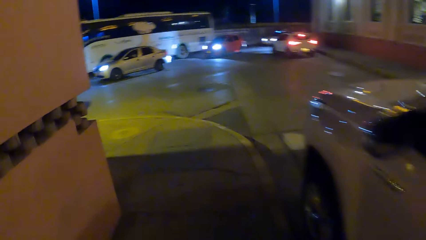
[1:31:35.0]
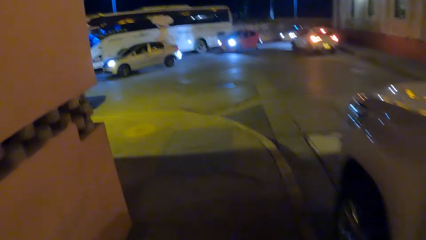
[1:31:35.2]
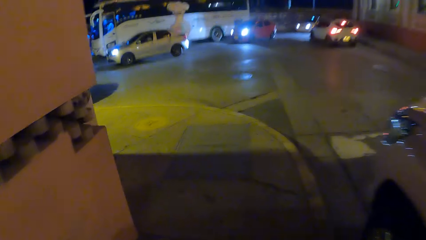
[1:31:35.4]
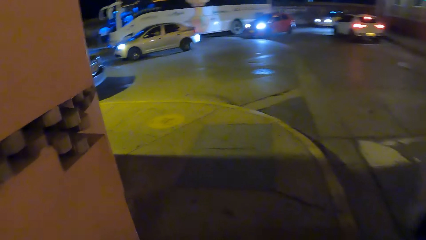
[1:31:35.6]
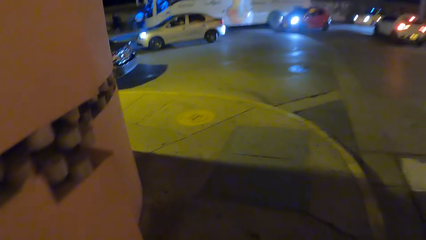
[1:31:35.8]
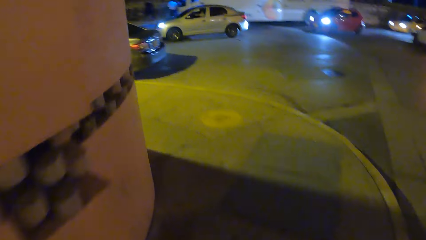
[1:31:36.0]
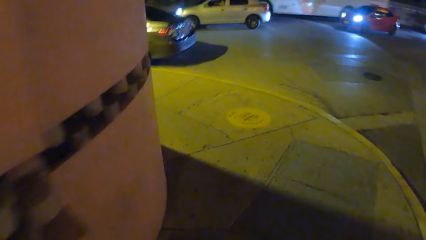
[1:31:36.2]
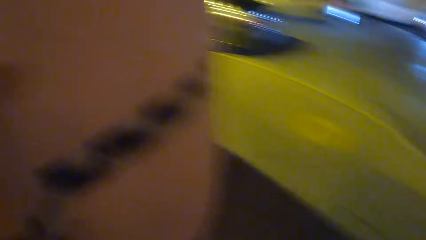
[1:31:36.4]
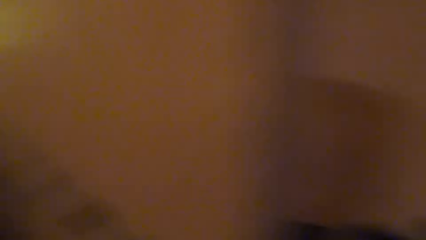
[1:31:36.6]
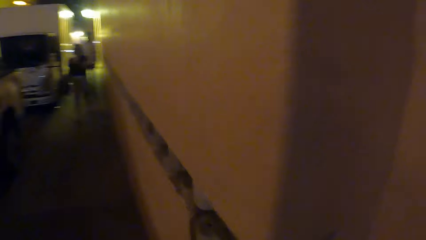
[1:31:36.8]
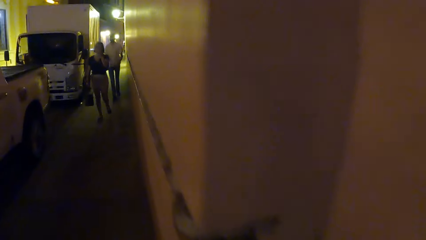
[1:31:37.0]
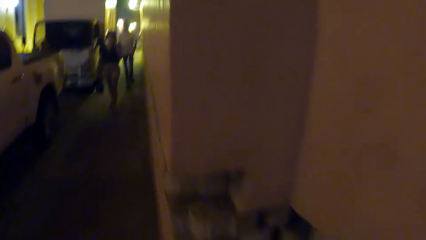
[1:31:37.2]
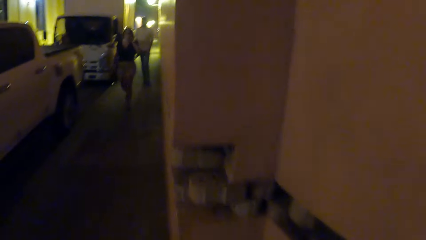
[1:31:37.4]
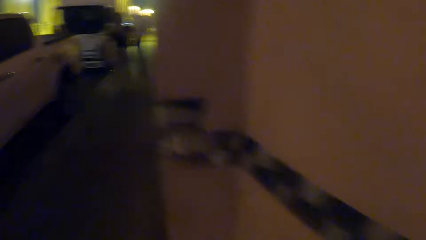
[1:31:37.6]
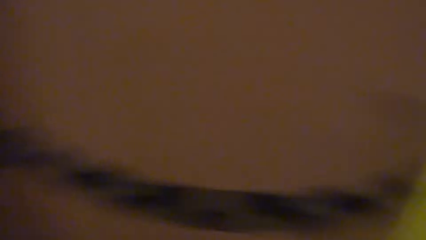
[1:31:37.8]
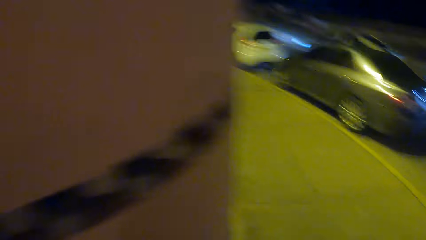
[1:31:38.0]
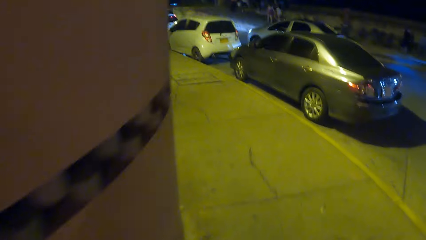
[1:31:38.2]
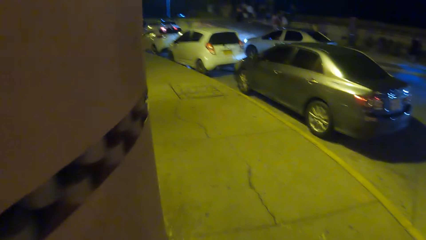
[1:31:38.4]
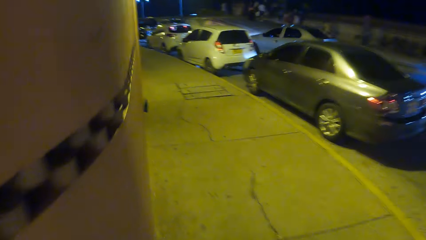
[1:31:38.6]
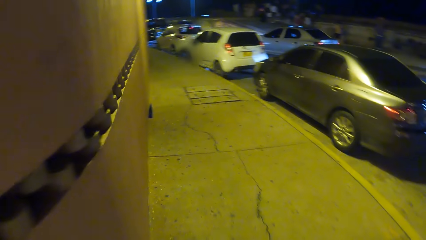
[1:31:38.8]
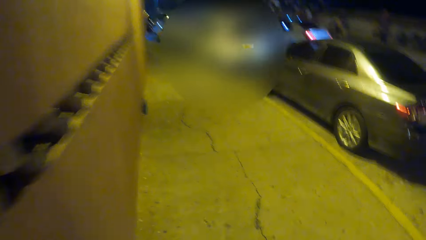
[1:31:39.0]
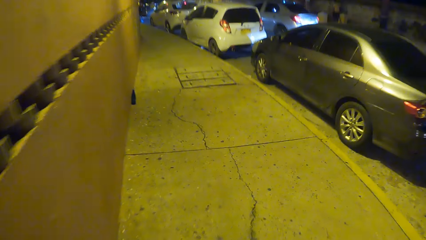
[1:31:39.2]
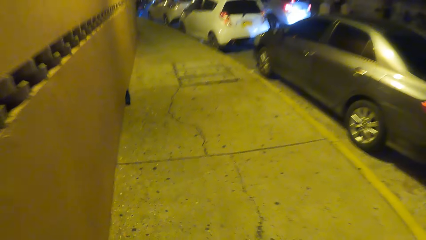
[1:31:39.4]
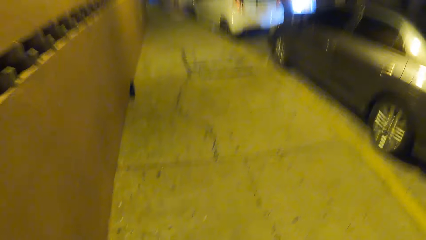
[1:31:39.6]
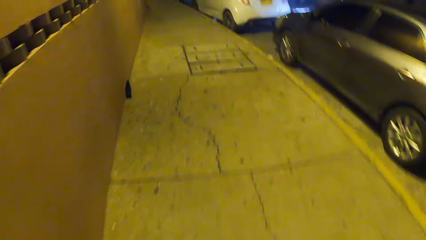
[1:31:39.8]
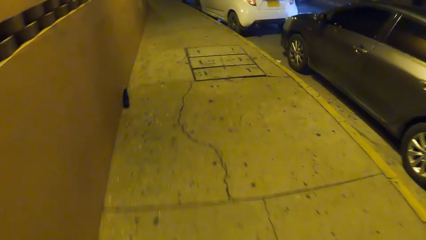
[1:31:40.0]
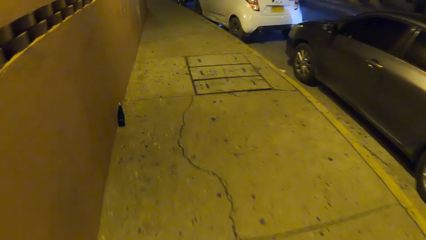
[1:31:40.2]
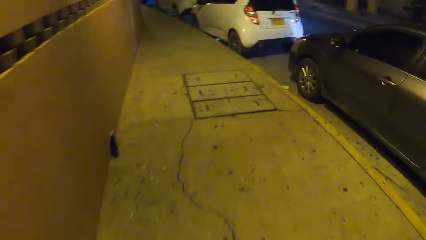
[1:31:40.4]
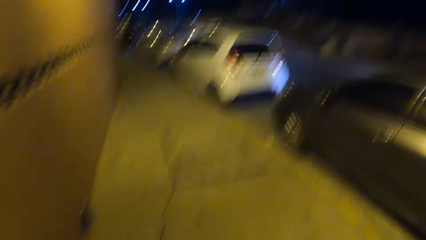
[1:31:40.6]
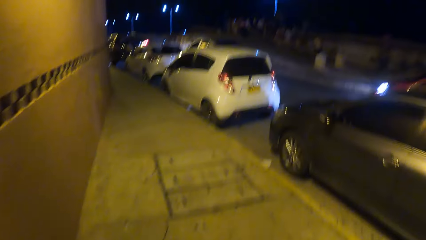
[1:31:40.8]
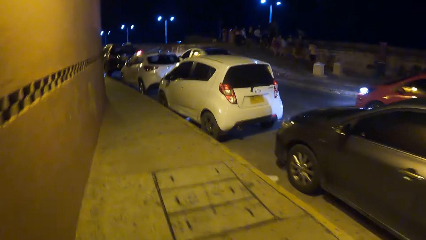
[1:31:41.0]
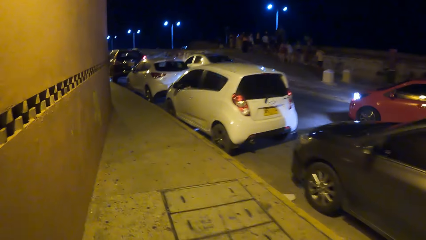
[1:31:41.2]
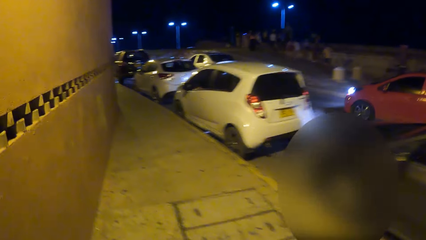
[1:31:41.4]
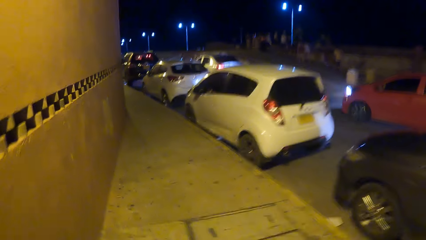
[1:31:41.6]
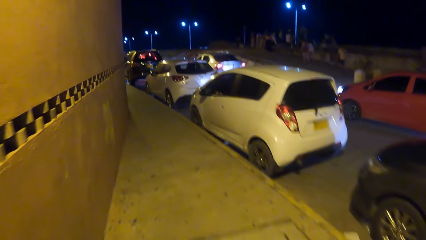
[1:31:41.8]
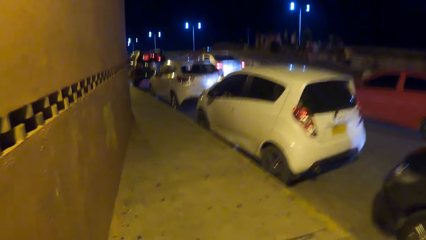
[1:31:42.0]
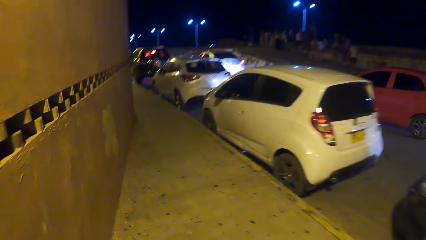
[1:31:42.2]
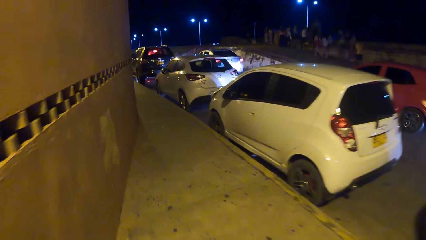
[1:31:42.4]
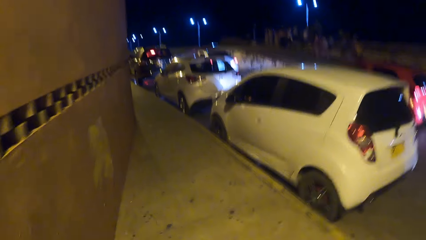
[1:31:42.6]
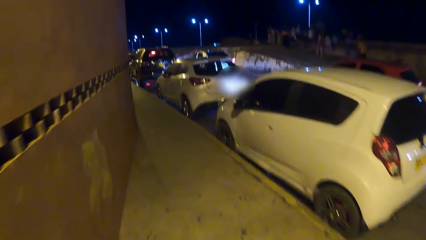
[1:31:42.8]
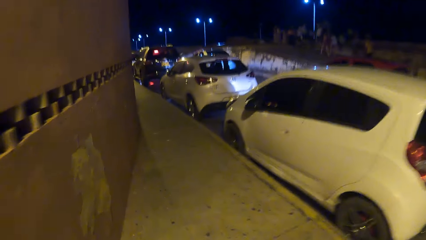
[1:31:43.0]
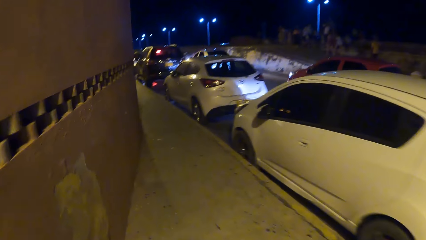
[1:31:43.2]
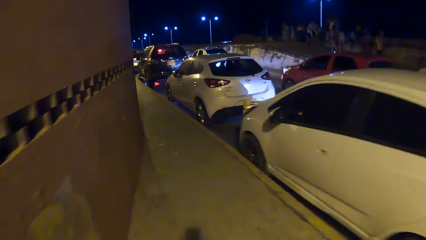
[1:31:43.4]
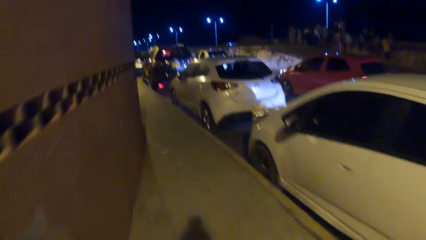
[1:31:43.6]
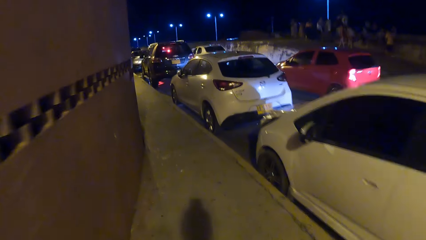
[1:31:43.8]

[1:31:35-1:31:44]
The camera wearer looks around the road. They walk along the road.

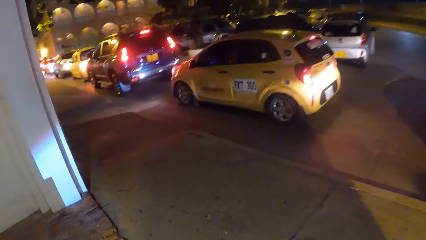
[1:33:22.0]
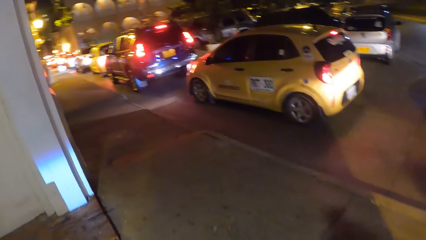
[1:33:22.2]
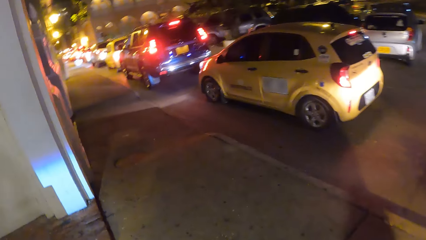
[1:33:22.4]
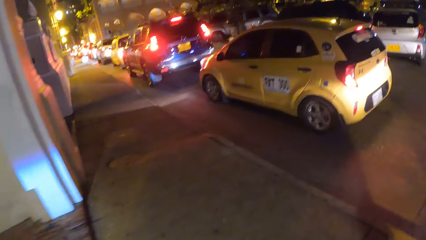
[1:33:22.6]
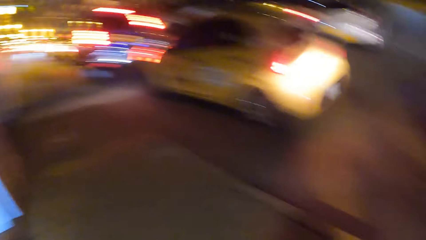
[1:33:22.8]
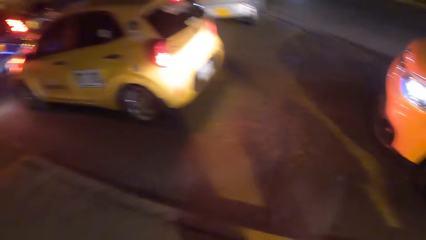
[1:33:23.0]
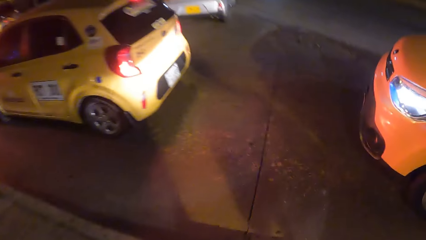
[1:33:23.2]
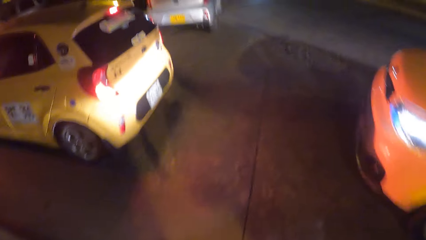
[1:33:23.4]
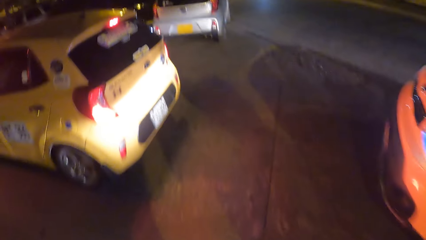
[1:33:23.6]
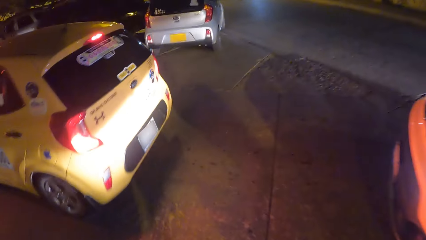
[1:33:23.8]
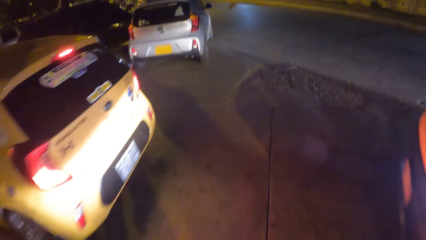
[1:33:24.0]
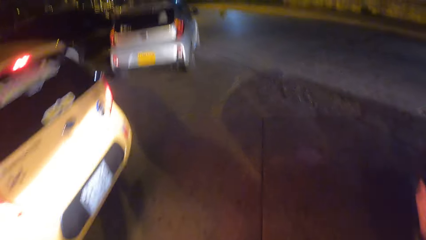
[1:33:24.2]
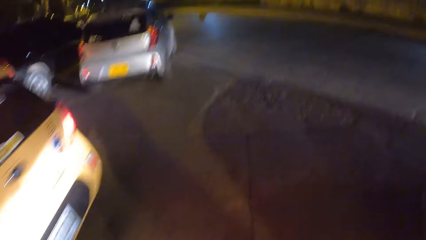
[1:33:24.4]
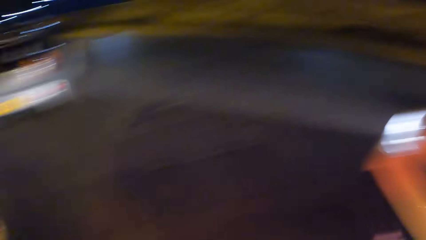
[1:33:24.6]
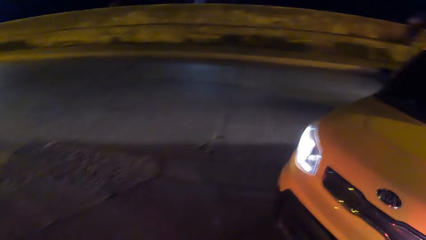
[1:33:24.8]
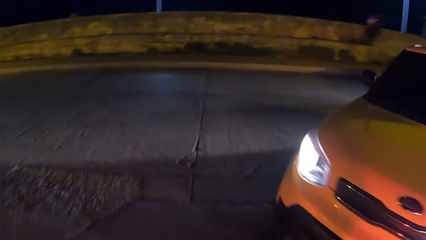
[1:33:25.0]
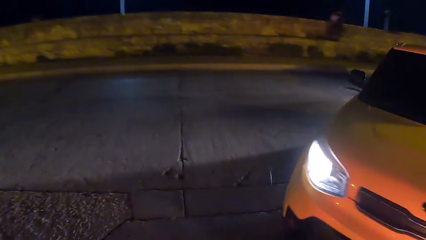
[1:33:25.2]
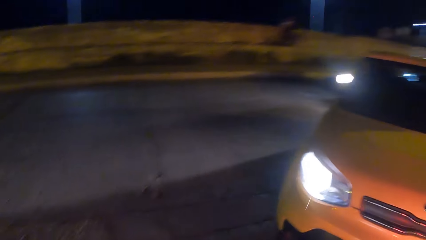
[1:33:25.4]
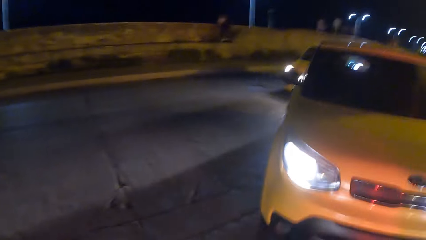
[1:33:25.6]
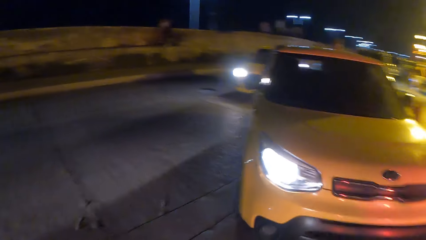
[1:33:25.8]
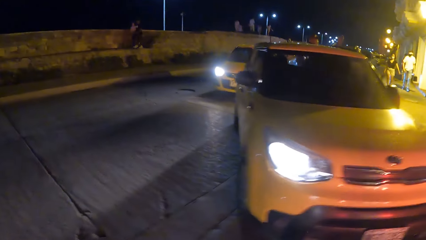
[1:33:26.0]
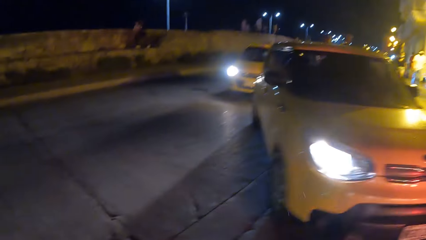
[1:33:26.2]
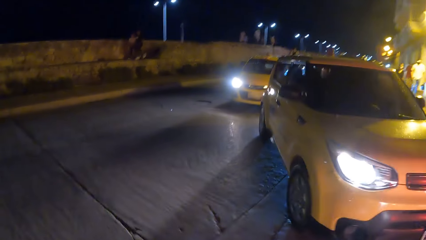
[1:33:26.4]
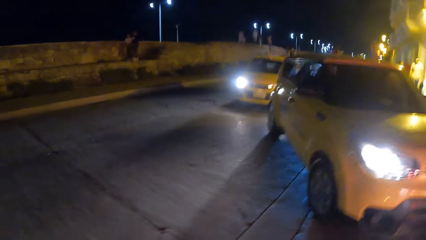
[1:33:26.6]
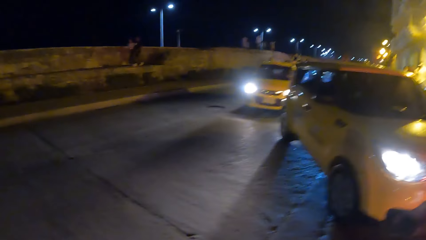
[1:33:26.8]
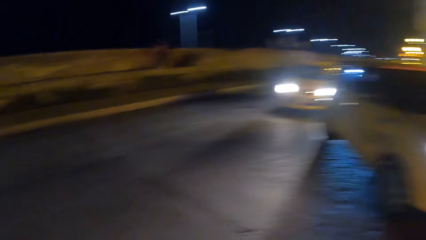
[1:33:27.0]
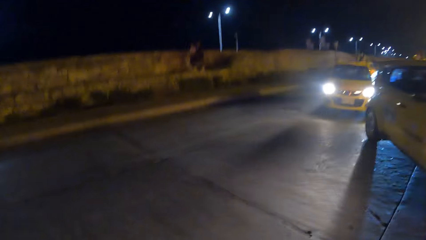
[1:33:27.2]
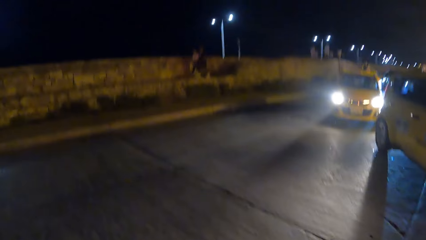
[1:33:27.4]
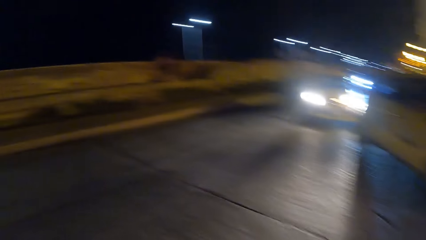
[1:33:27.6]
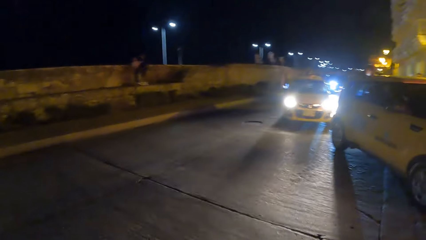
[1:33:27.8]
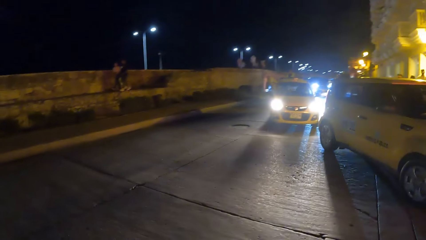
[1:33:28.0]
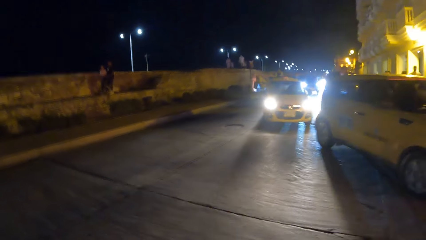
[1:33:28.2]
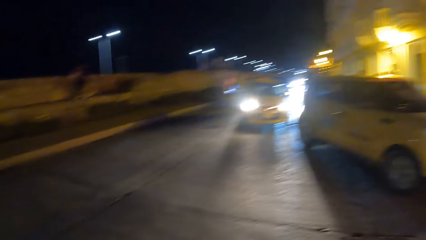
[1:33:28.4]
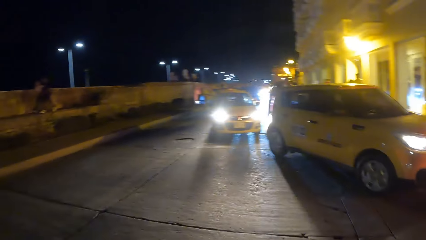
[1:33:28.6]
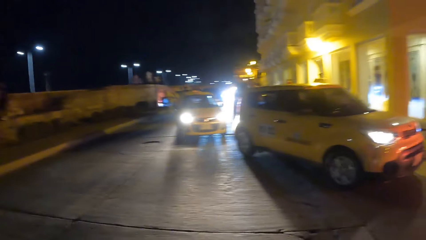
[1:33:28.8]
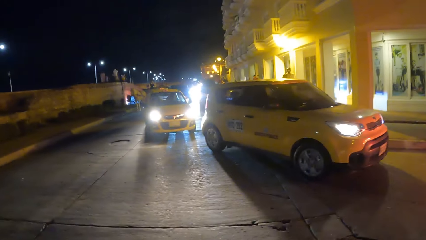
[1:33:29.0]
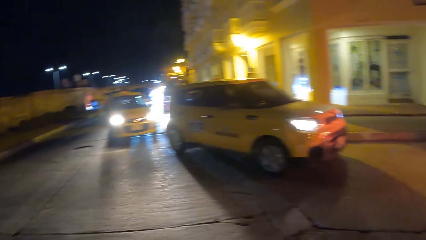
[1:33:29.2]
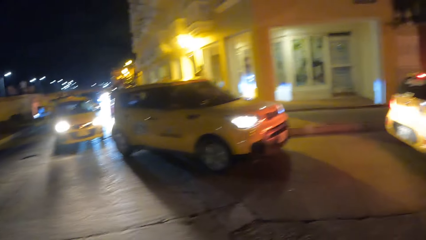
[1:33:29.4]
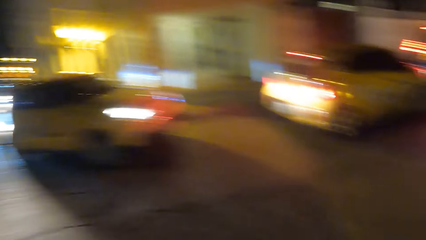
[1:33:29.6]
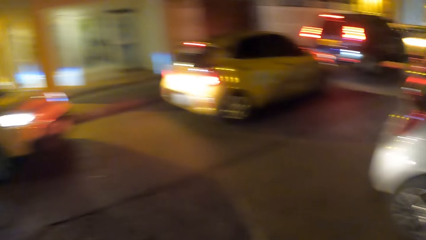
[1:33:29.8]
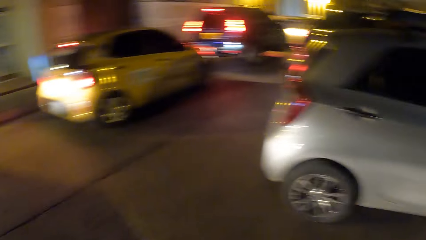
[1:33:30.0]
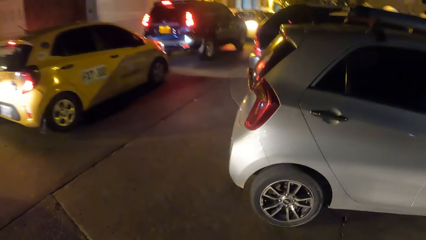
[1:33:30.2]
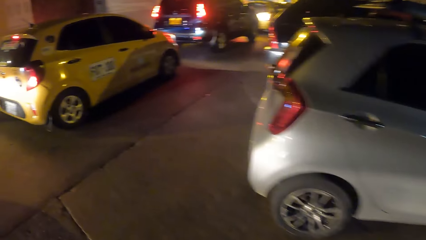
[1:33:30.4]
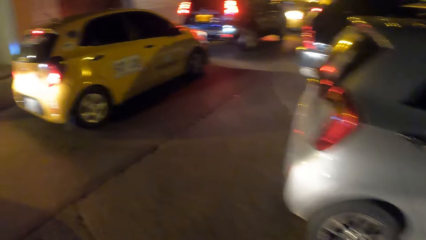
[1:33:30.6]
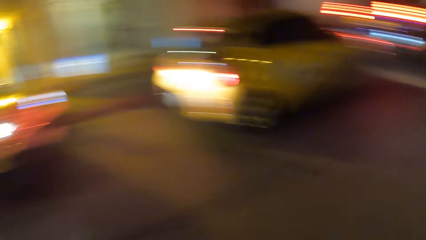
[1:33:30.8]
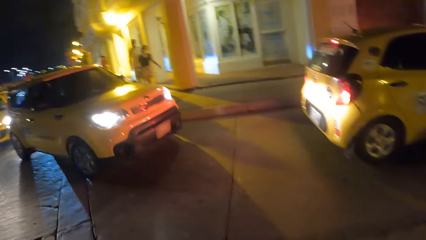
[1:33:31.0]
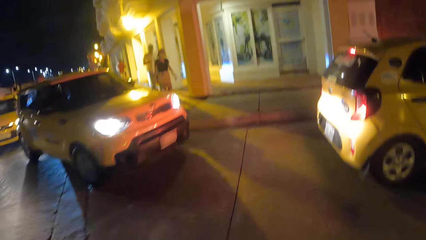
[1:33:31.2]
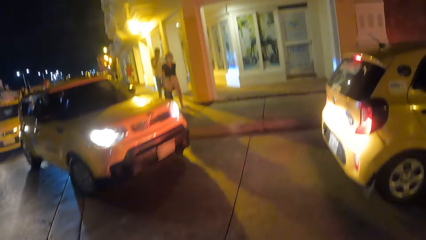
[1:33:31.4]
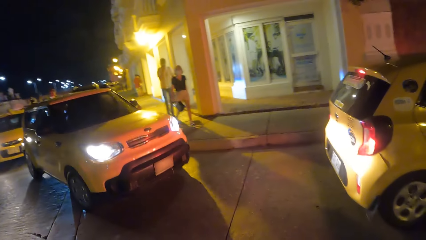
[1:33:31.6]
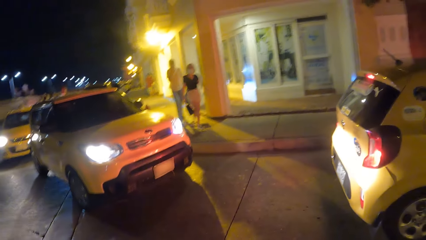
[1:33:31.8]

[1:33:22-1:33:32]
The camera wearer looks around. They look around the road.
